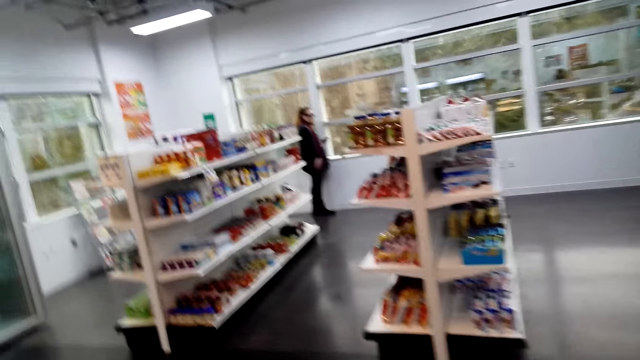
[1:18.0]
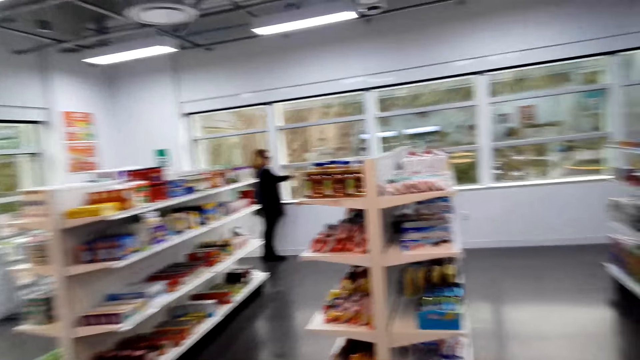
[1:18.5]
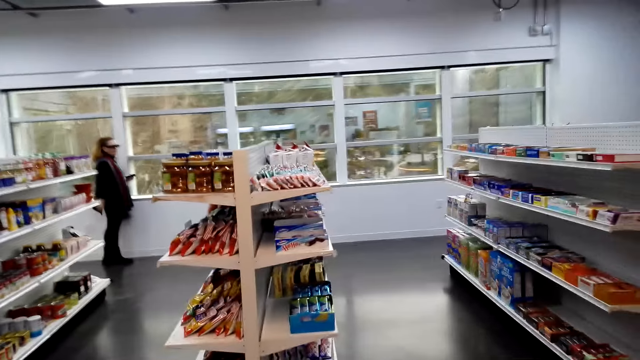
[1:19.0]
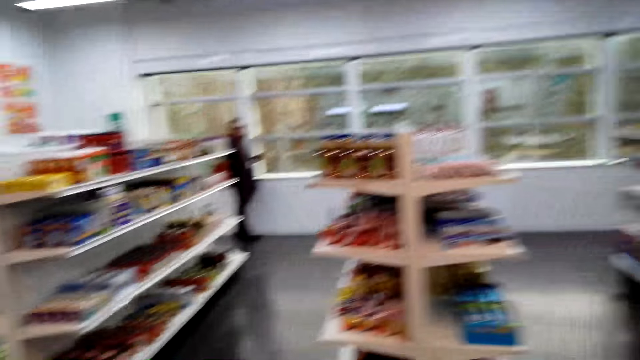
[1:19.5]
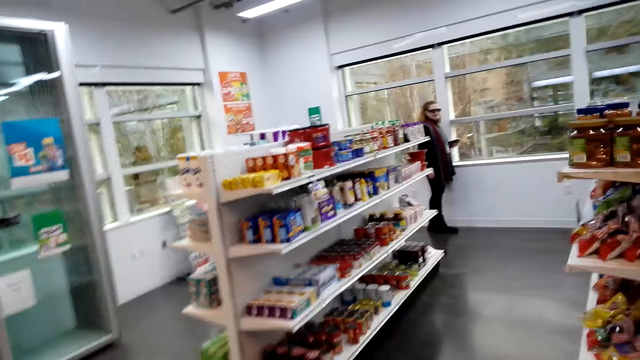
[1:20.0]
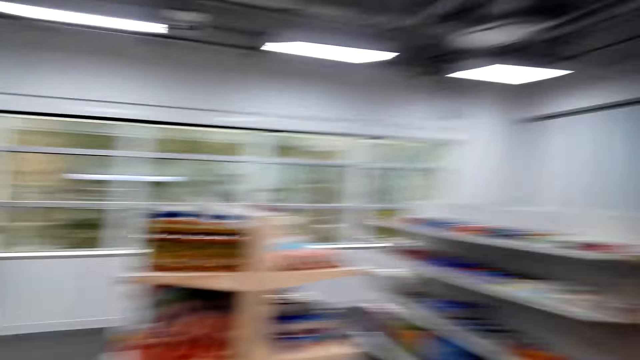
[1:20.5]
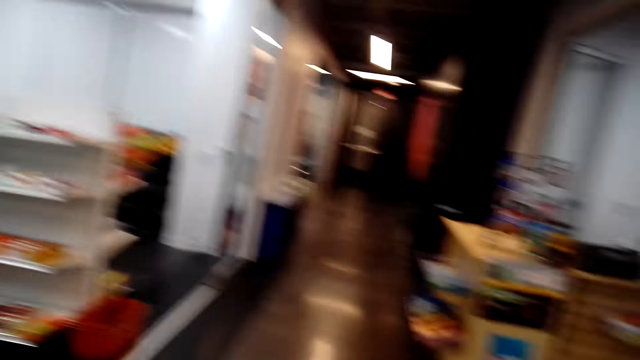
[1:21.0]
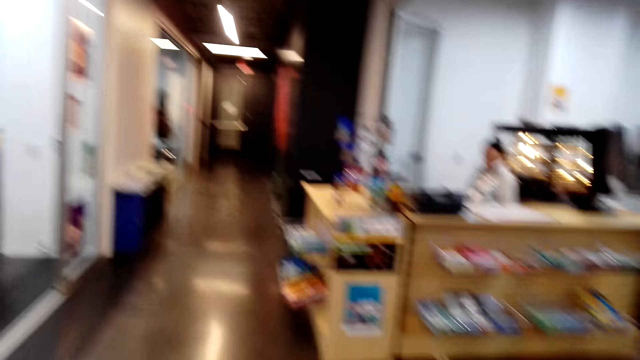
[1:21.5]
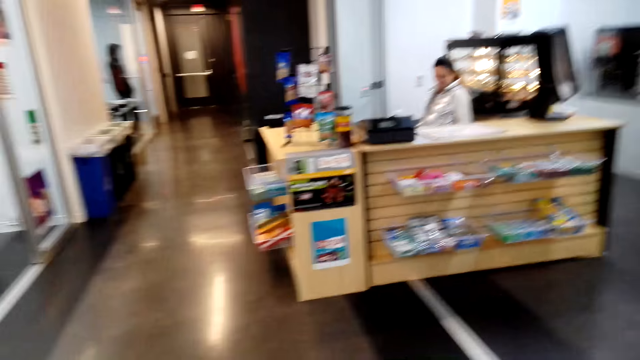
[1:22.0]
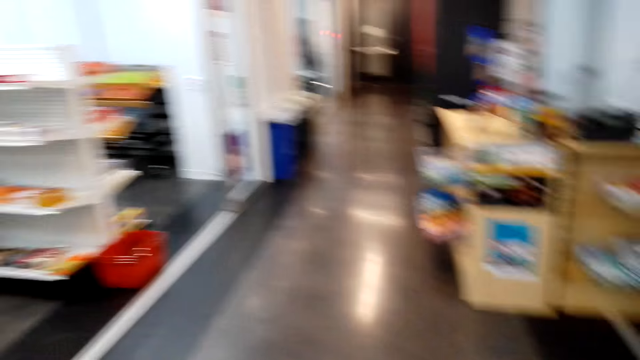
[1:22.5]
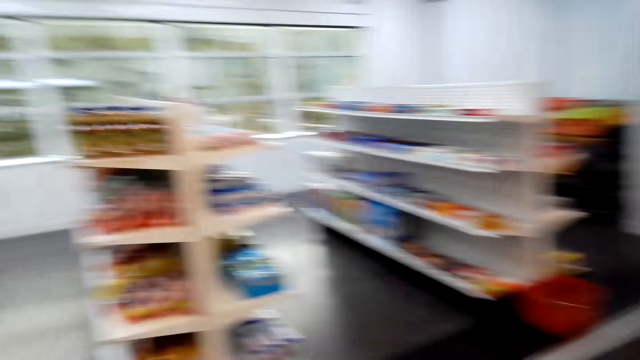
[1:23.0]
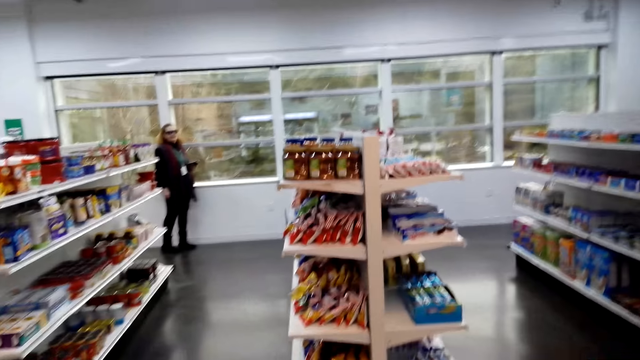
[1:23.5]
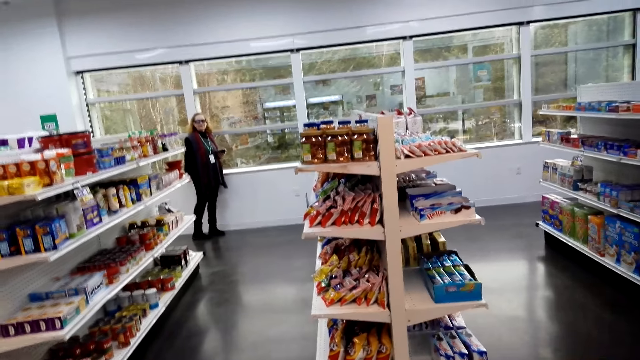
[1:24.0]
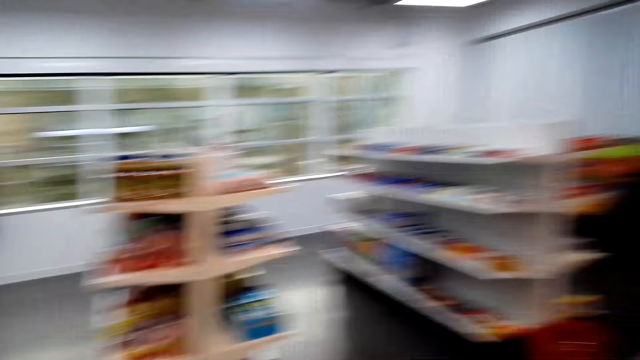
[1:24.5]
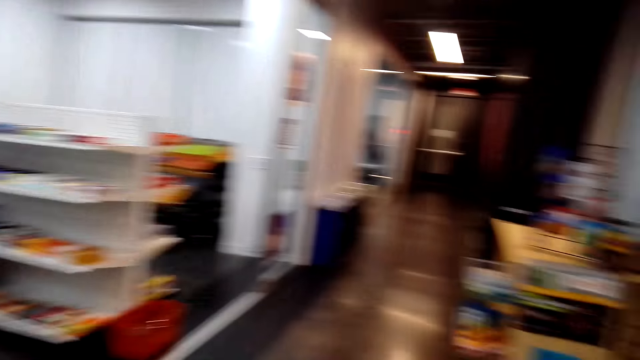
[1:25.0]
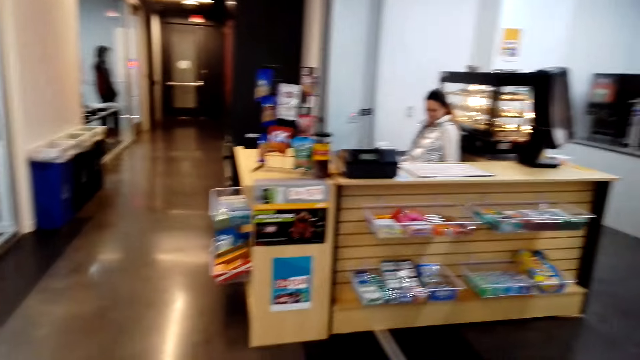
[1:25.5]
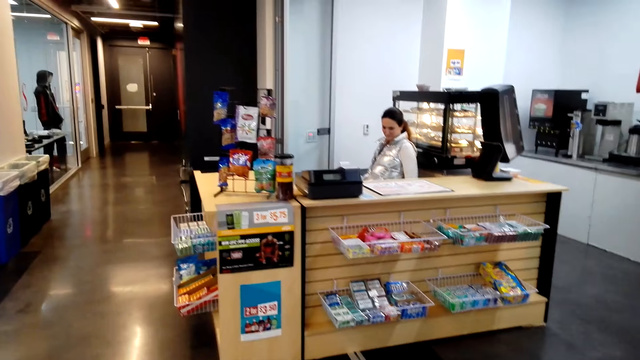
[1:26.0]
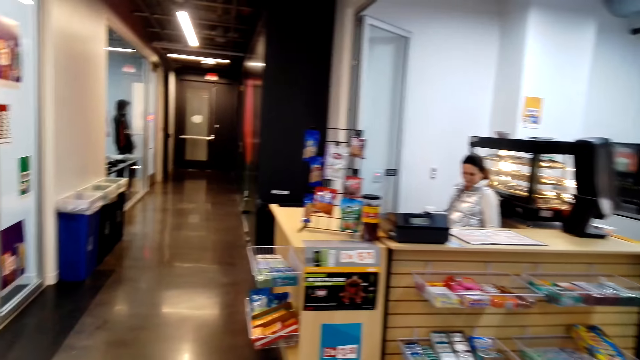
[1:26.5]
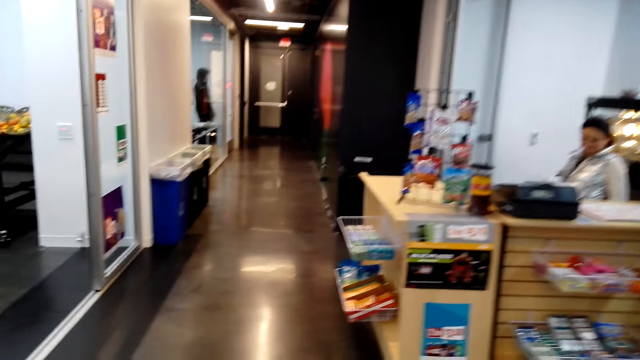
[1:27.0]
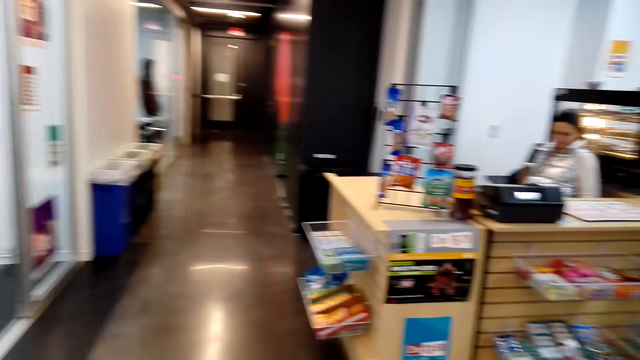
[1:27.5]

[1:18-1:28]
The camera wearer converses. They move around the room. A woman converses with the camera wearer.

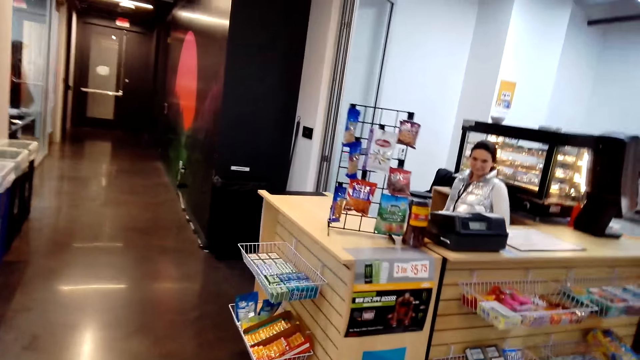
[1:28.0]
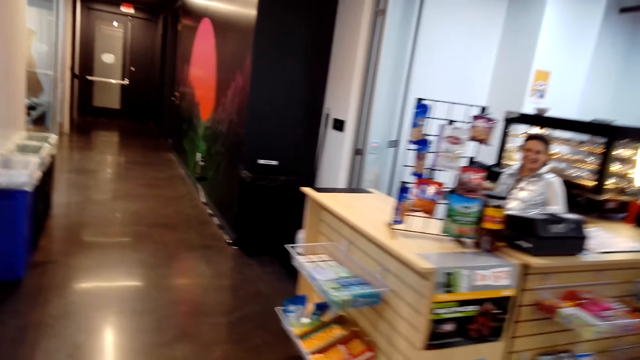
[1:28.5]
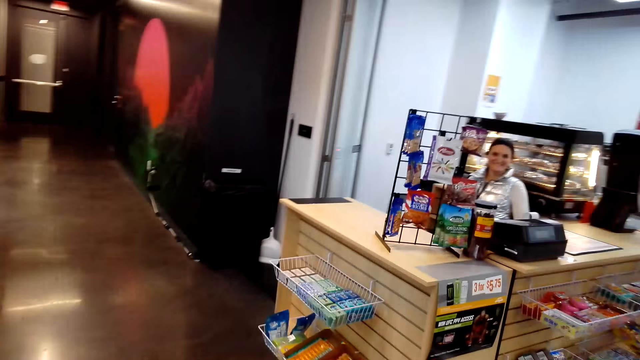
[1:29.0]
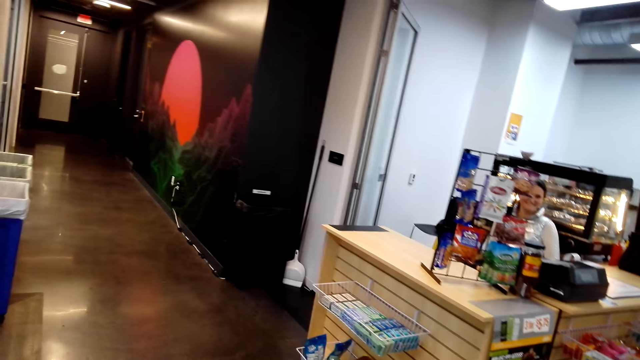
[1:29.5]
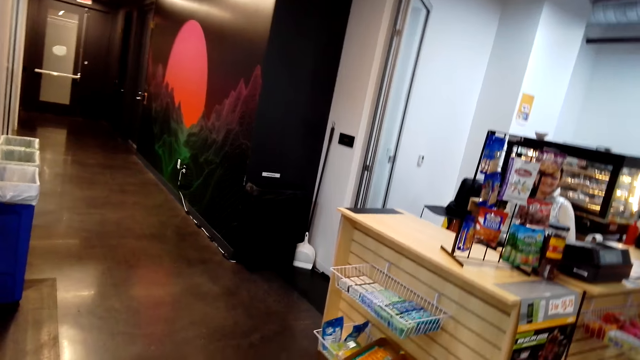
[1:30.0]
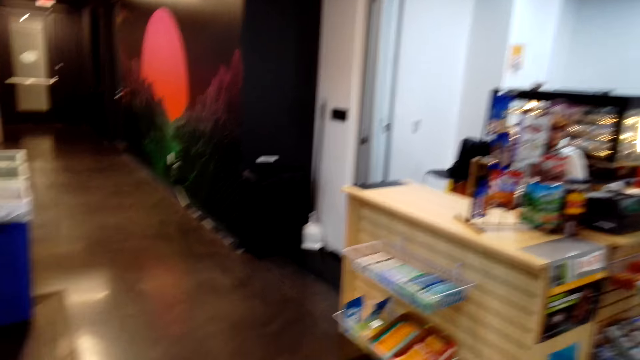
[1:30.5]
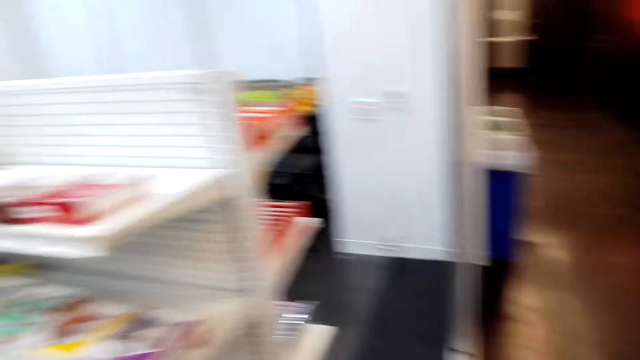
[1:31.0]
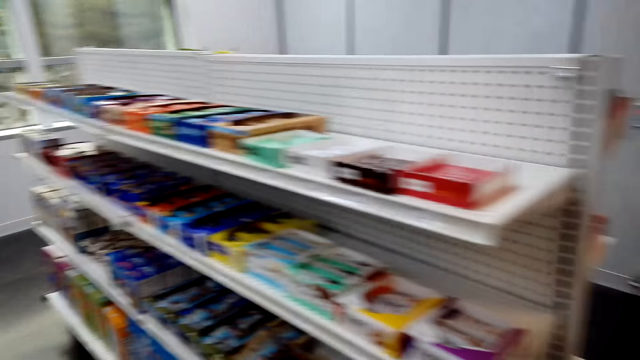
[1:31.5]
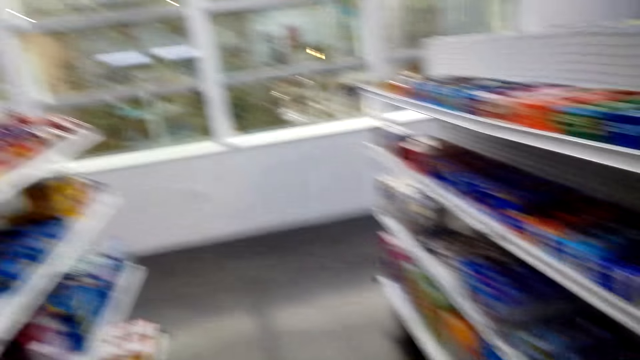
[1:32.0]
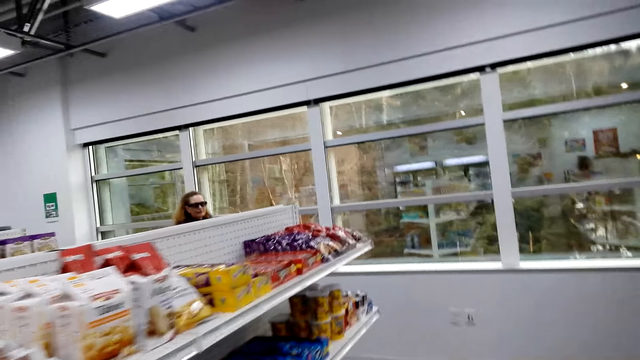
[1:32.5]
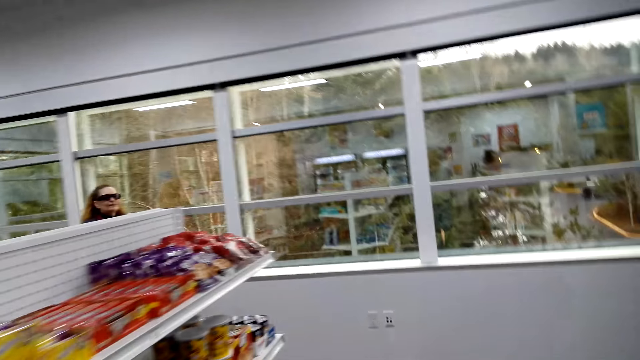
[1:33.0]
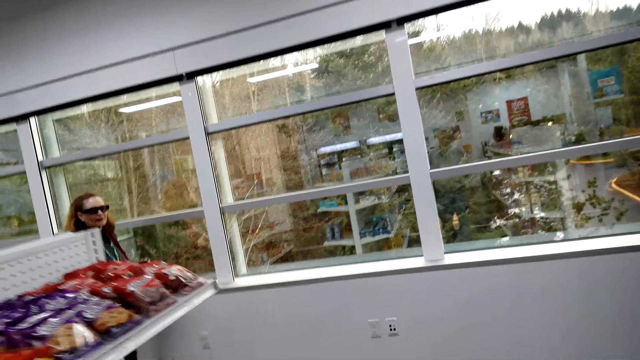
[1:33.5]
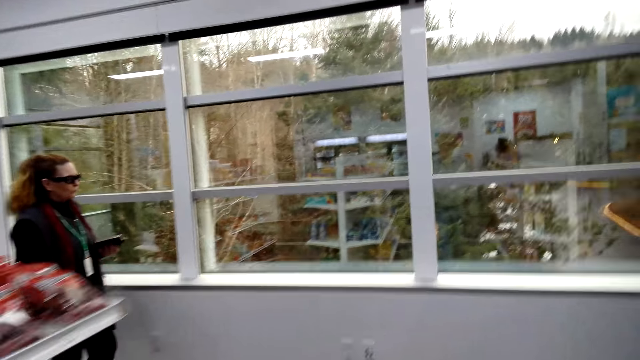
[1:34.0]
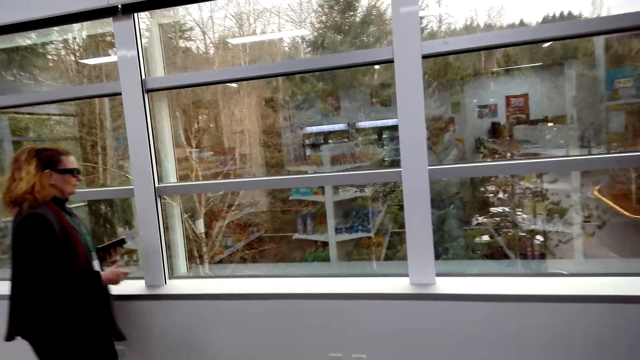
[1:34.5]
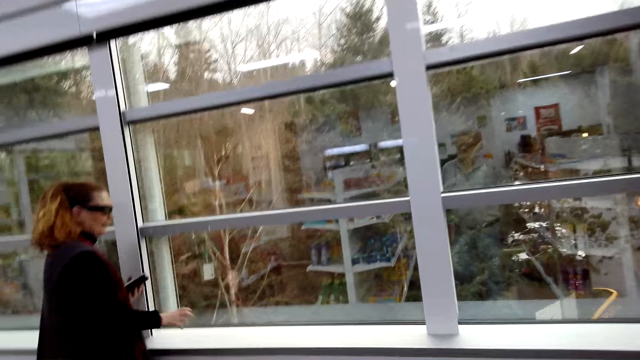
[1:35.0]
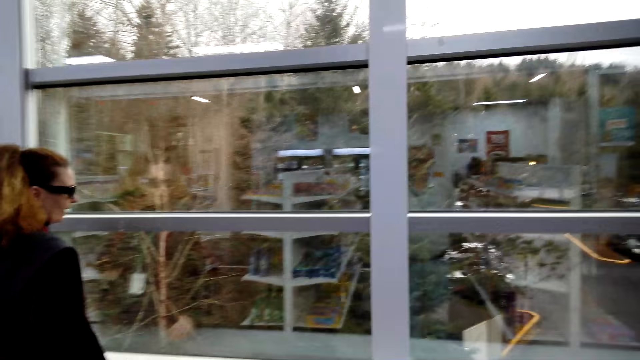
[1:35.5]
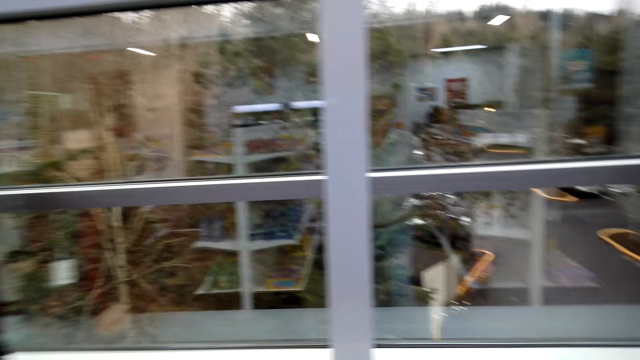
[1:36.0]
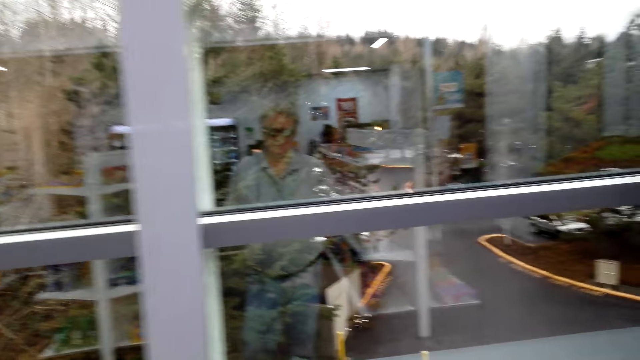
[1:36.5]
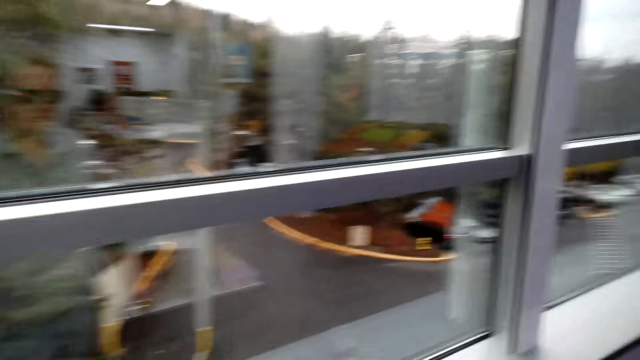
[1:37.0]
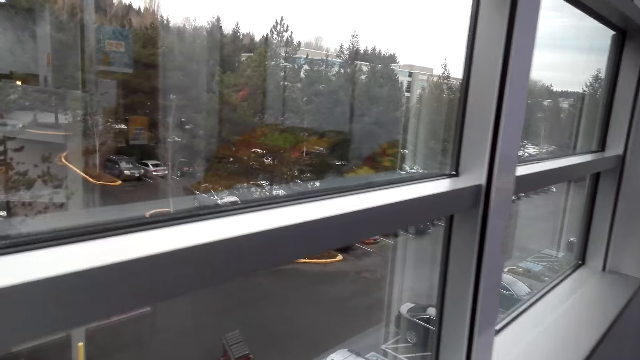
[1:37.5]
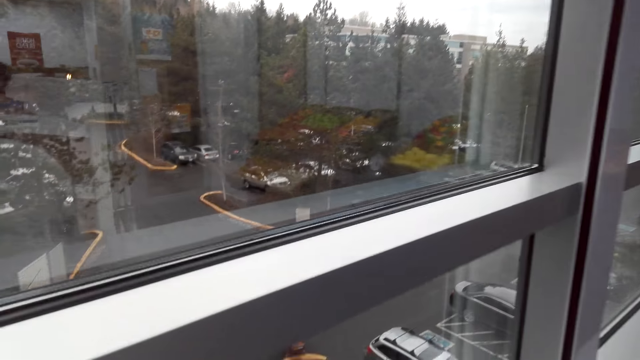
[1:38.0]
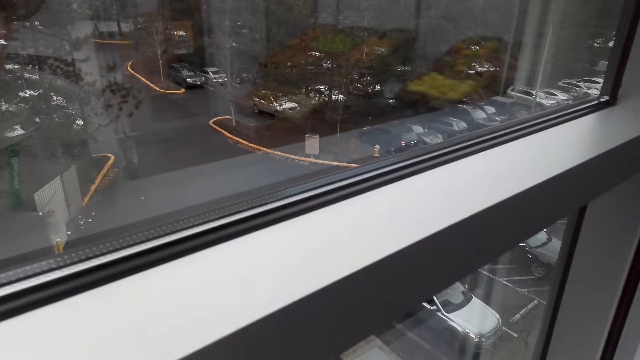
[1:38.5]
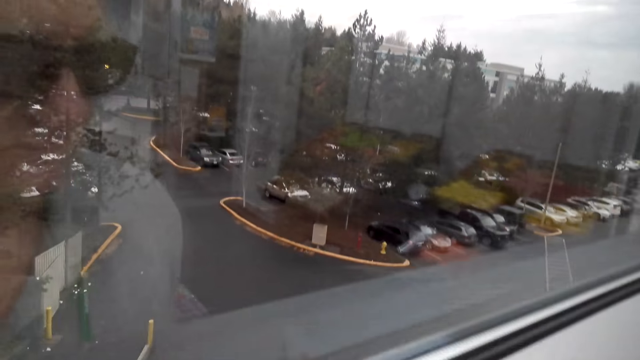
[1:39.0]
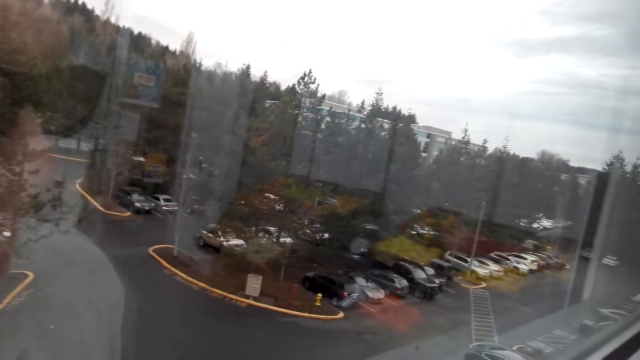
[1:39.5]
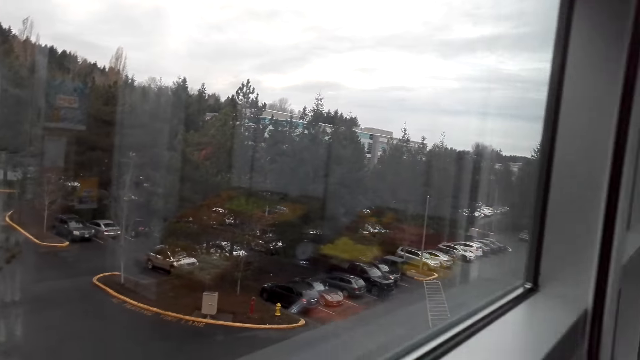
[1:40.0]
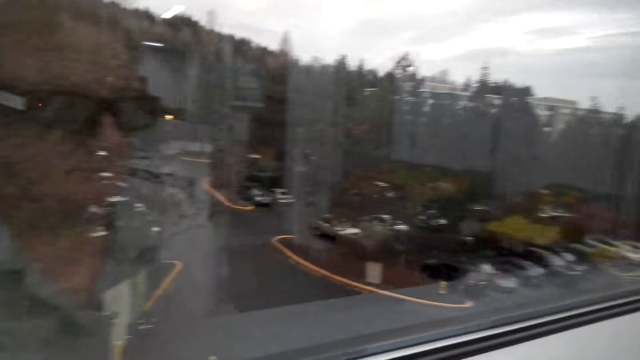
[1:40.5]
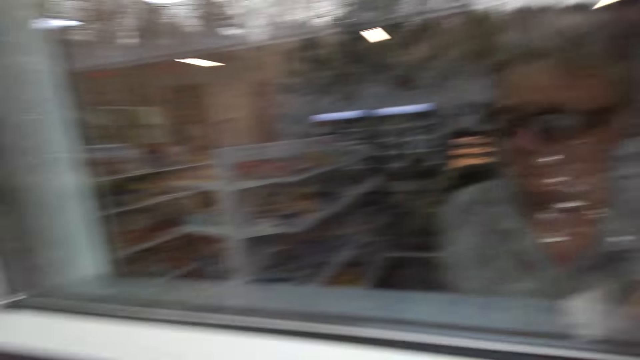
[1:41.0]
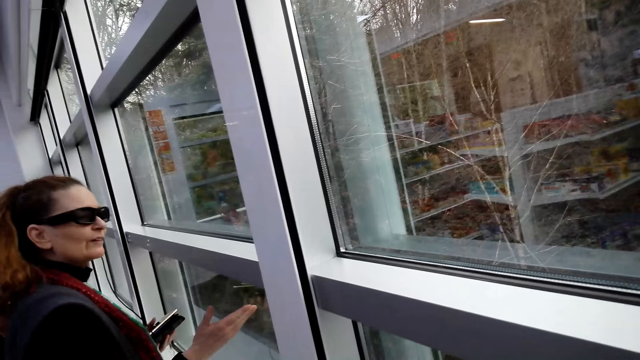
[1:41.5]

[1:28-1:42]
The camera wearer converses with a woman. Another woman converses with the camera wearer. The camera wearer looks outside through the window.
